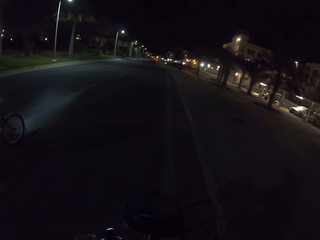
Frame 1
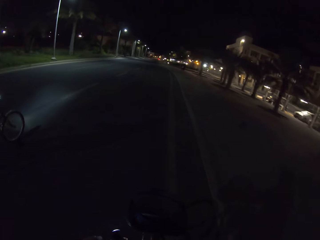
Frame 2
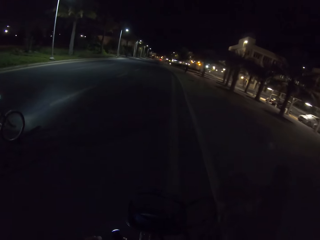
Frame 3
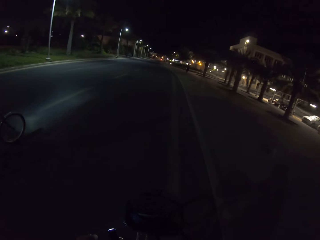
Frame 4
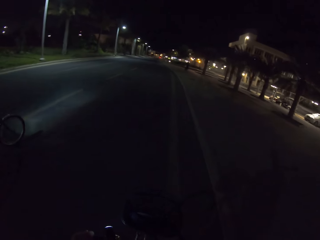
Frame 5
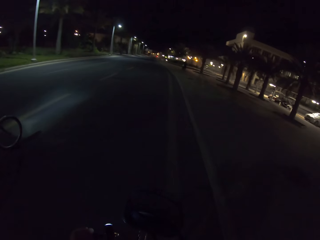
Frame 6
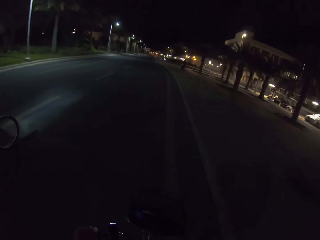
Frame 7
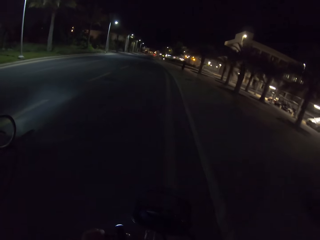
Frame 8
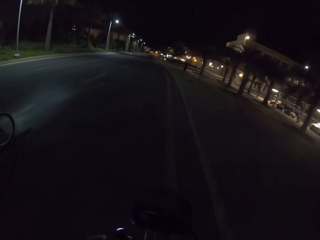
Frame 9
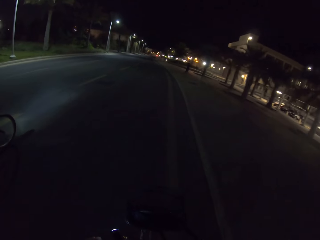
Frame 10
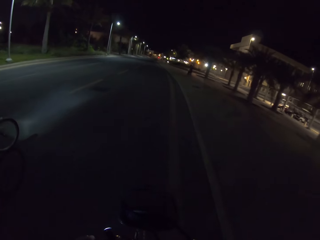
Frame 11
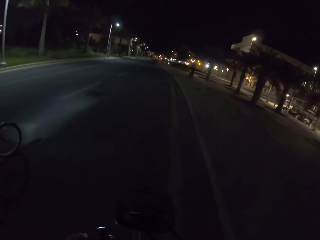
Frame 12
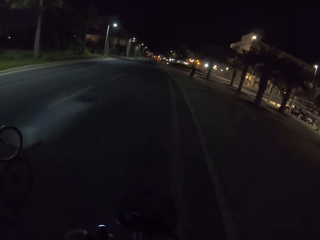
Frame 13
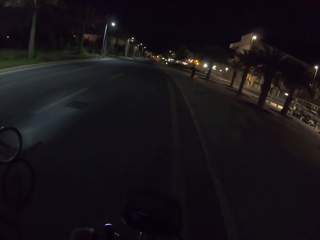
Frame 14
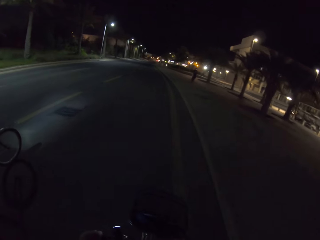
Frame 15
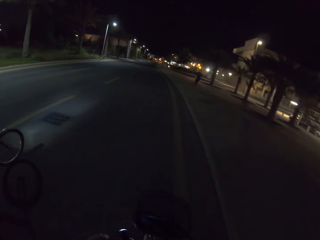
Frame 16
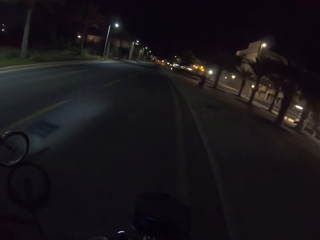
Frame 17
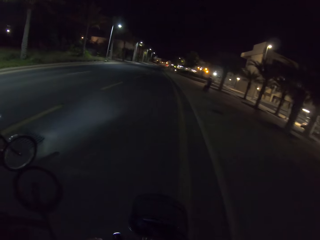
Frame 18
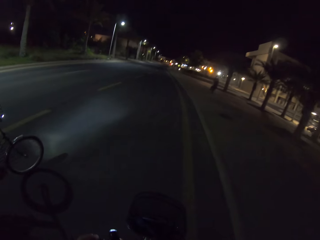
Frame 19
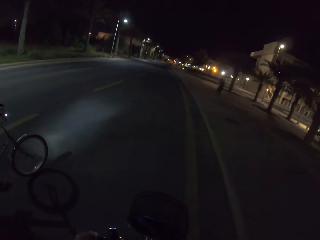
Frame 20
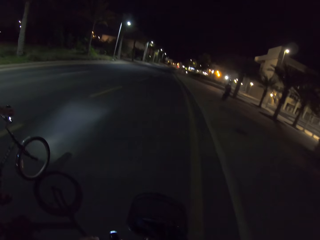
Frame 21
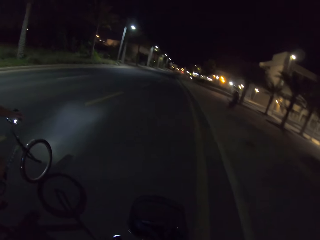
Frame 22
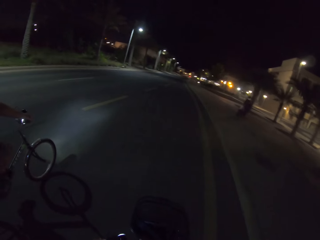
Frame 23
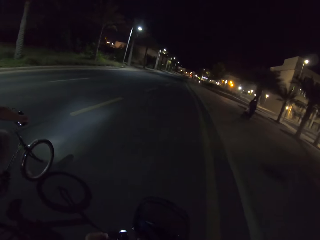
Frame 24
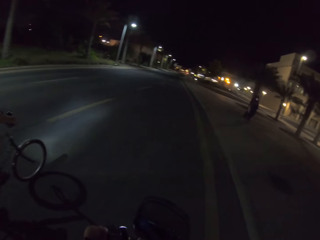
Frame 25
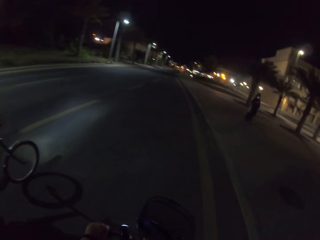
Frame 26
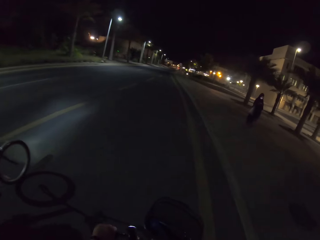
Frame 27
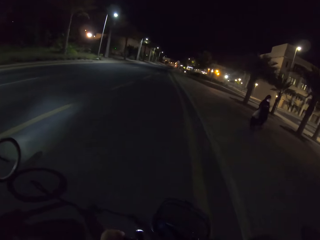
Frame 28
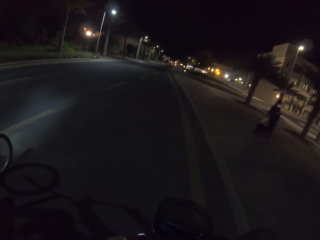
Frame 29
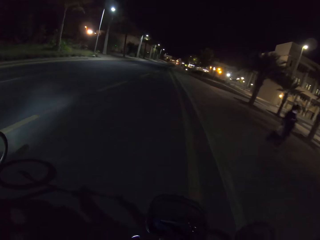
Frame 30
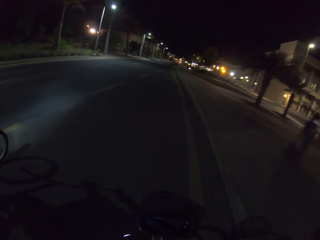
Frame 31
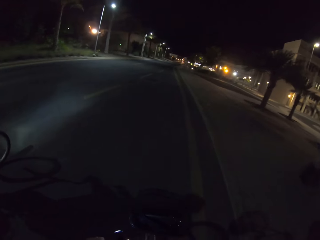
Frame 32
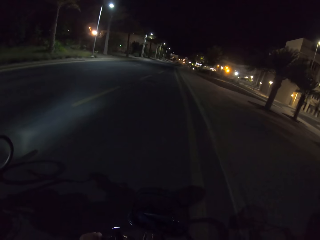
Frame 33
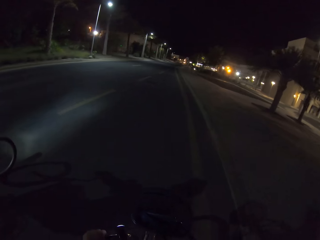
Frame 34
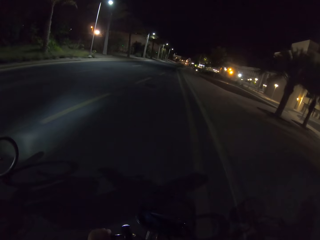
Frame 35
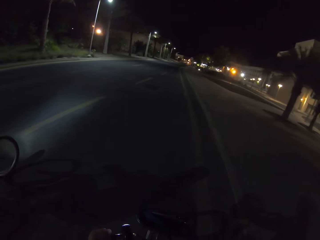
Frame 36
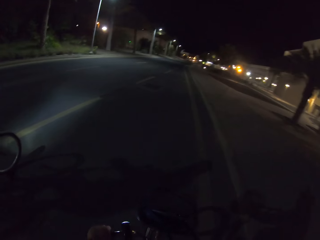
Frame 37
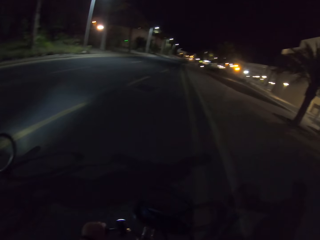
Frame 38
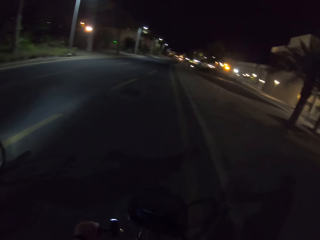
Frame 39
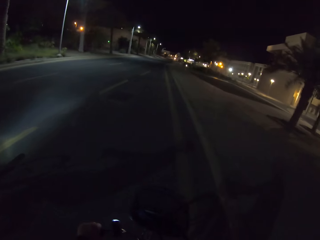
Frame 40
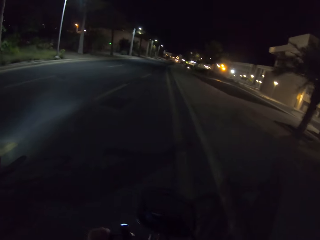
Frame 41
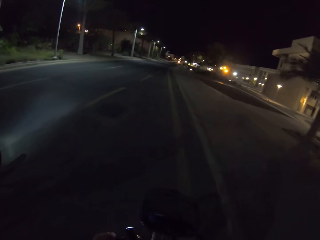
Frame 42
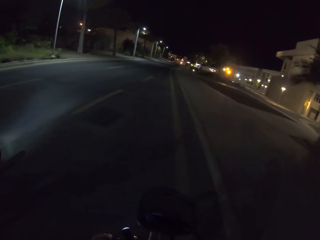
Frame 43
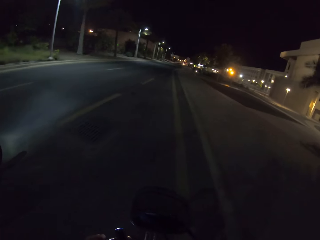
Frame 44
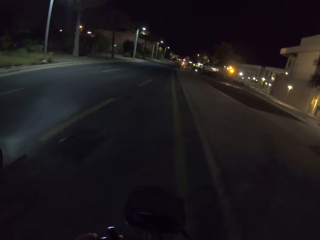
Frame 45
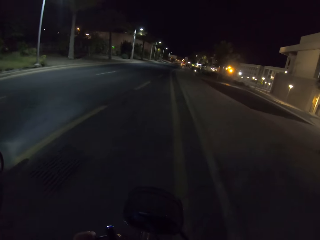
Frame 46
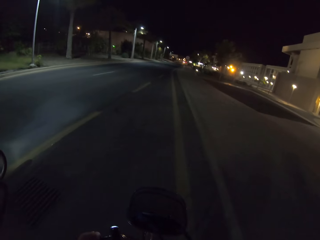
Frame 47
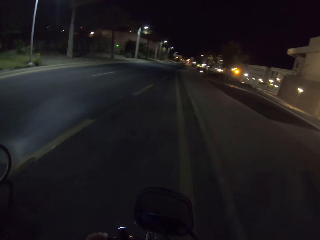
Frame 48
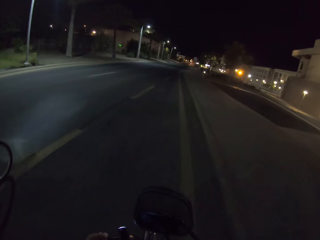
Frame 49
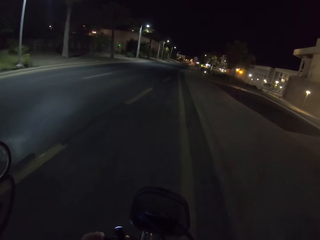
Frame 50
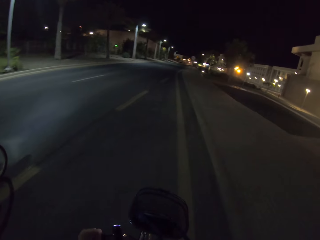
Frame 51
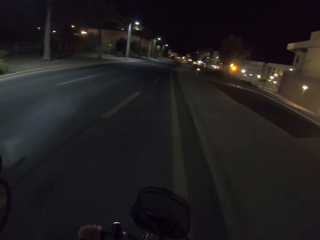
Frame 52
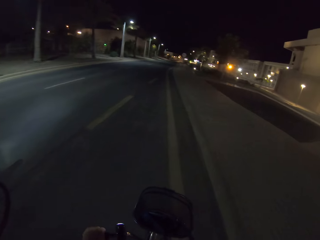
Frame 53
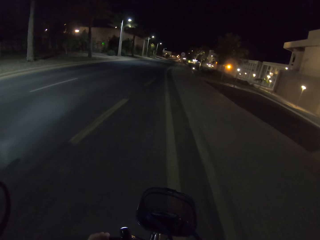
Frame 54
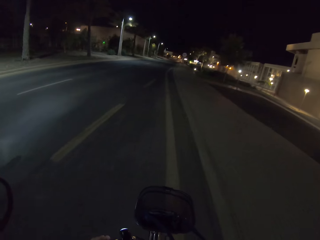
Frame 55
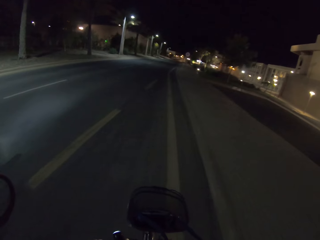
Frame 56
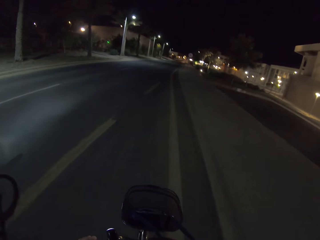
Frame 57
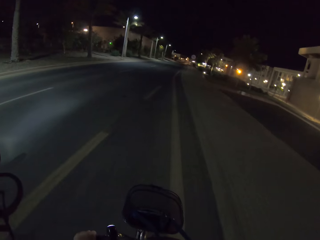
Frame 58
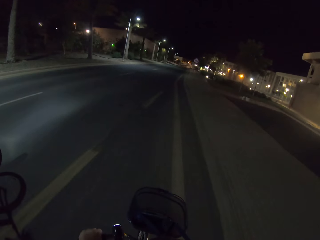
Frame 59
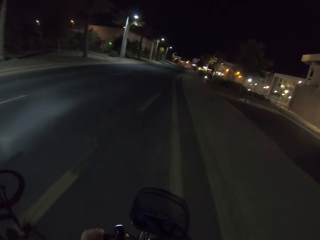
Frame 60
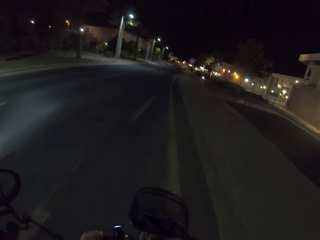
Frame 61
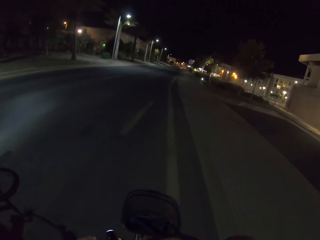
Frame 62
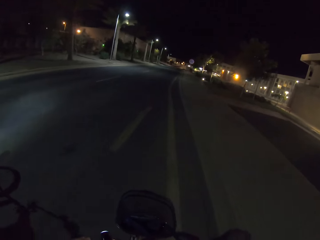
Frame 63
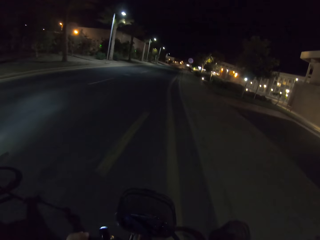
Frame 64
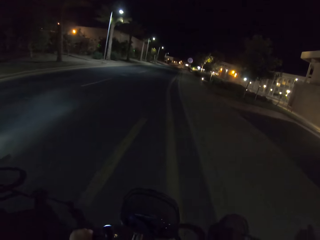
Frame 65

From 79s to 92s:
A lady appears walking. A man cycles the bicycle with the rear red light on. The camera wearer rides the bicycle. The man rides the bicycle.

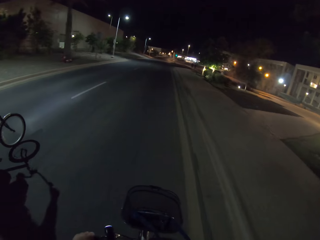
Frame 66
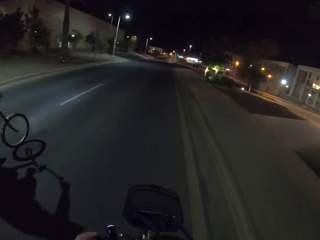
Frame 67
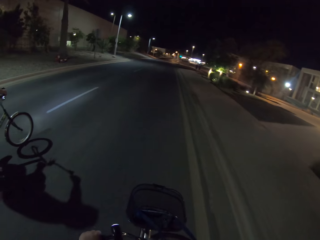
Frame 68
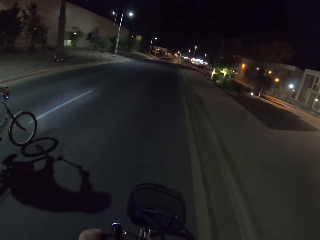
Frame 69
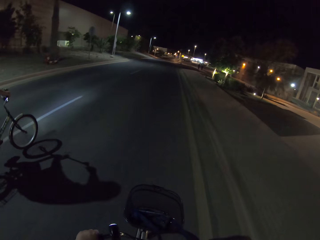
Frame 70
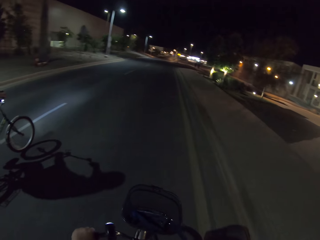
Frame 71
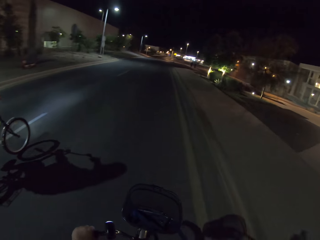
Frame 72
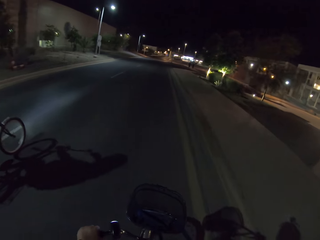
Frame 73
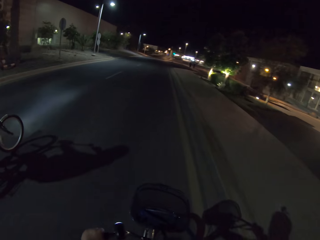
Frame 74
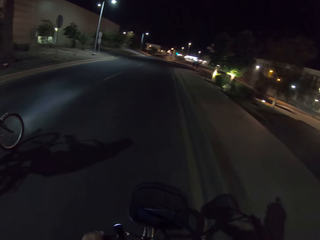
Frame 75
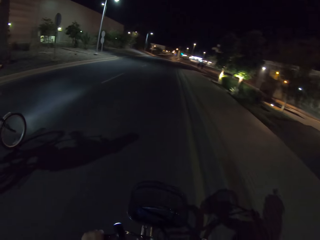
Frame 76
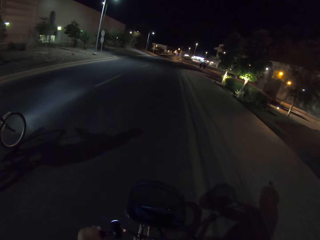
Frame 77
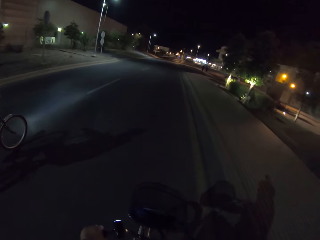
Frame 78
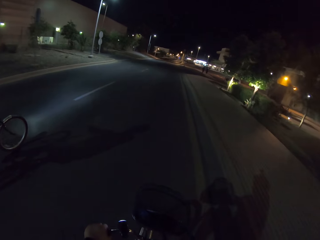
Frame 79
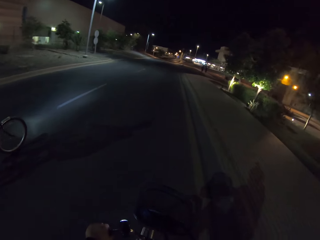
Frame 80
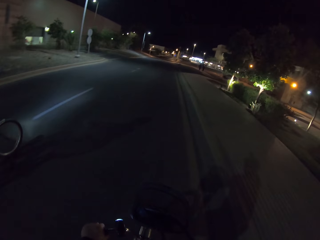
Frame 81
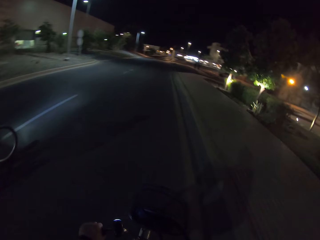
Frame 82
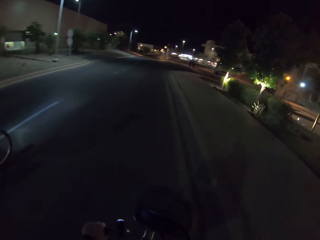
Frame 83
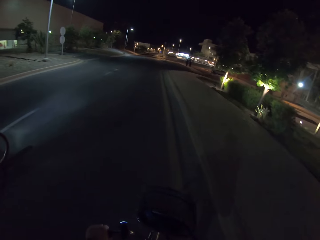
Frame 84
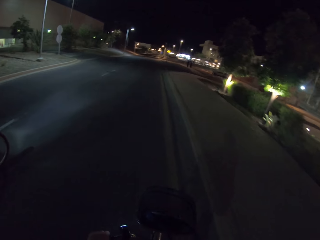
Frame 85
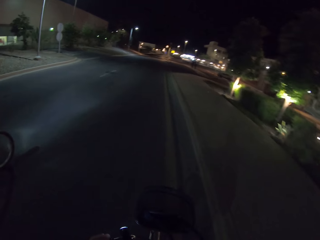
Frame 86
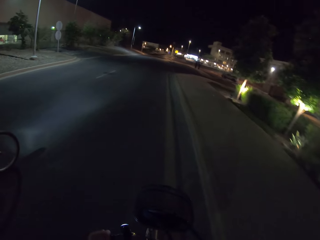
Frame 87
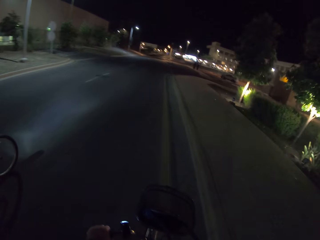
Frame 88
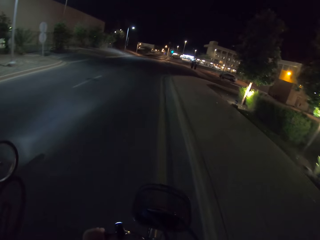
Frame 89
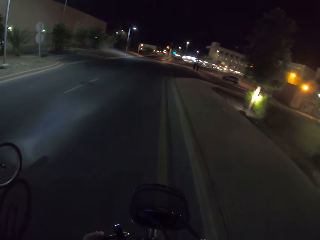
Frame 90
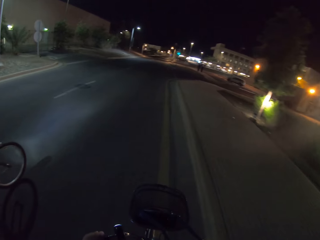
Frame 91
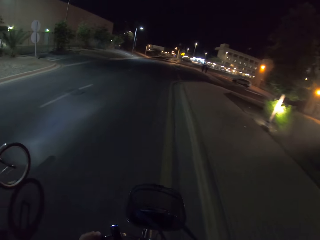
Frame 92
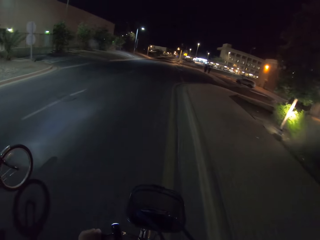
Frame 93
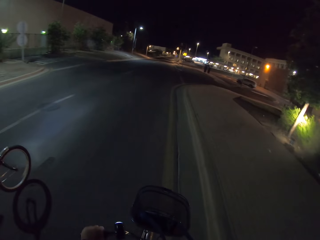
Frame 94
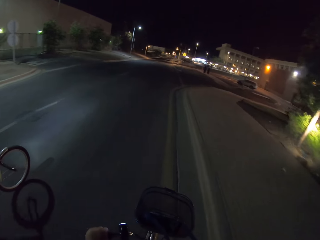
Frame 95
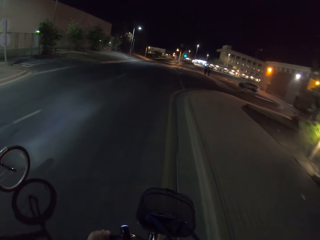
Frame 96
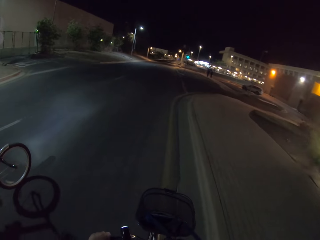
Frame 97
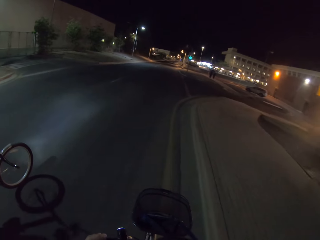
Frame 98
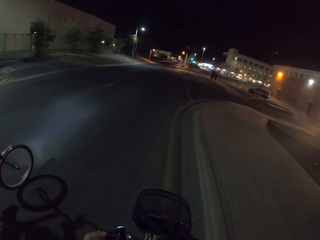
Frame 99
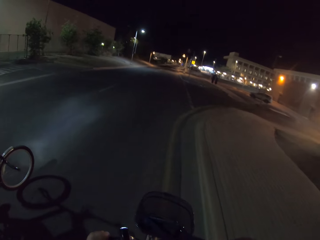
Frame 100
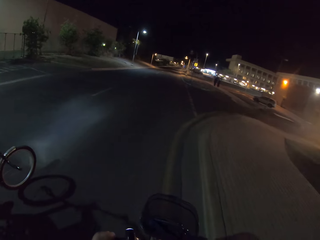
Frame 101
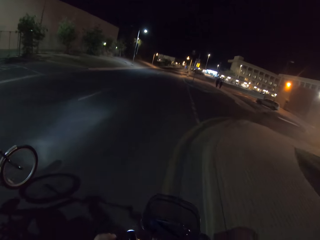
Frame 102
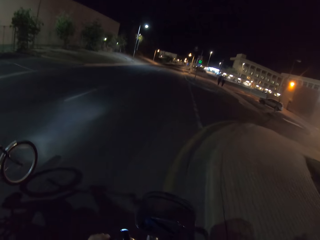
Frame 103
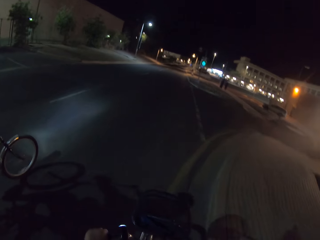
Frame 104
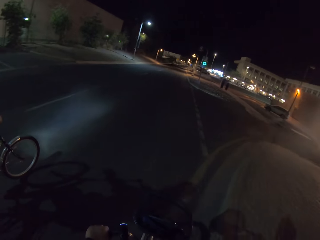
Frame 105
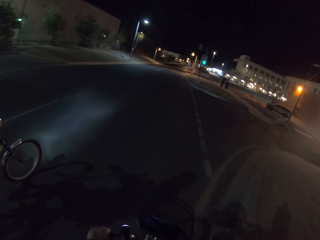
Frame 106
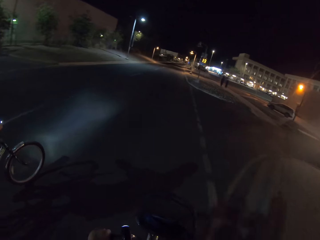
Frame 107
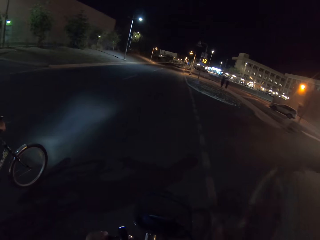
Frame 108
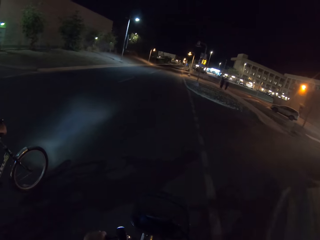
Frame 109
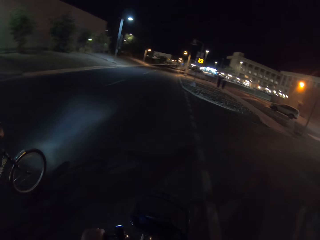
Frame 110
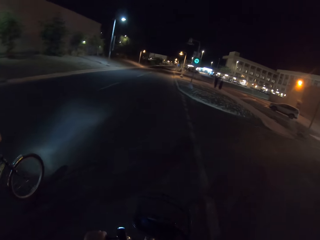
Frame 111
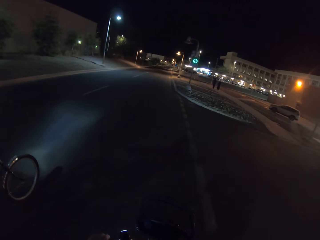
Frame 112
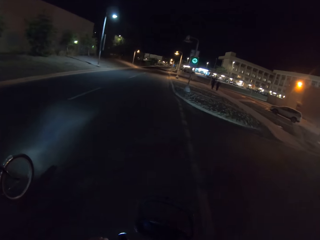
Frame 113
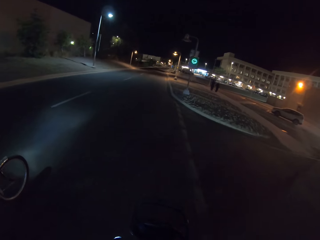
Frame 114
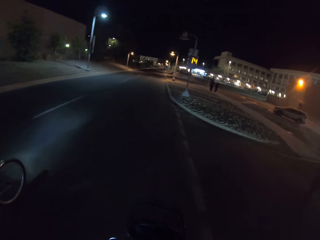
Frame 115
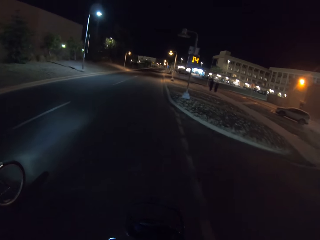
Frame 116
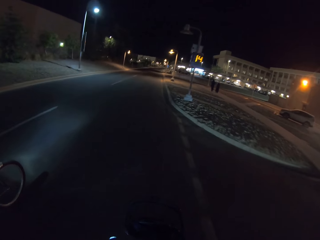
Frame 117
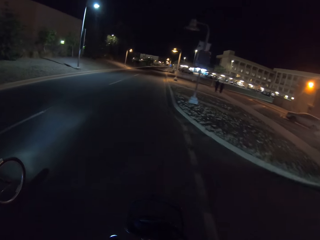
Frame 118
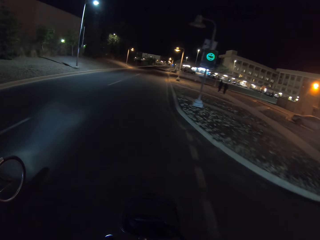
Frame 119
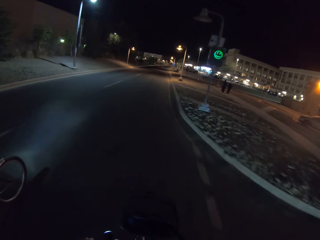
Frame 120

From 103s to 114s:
The camera wearer cycles the bicycle on the road with the light on.
